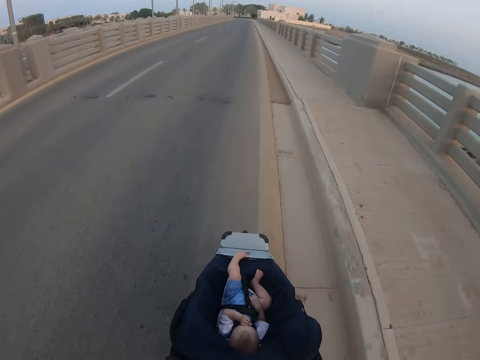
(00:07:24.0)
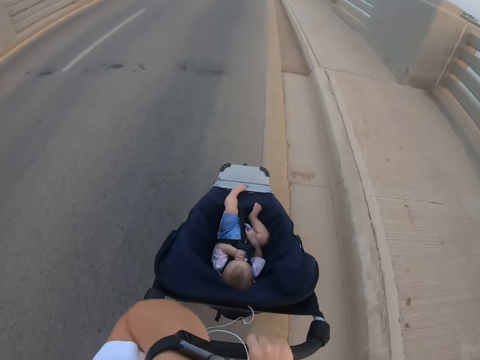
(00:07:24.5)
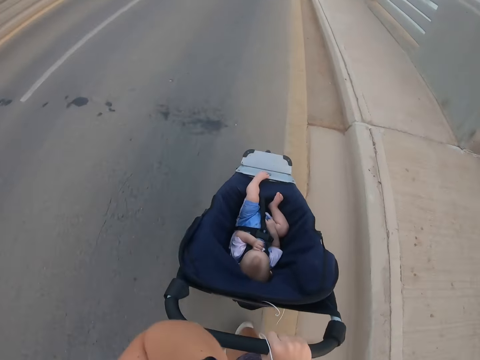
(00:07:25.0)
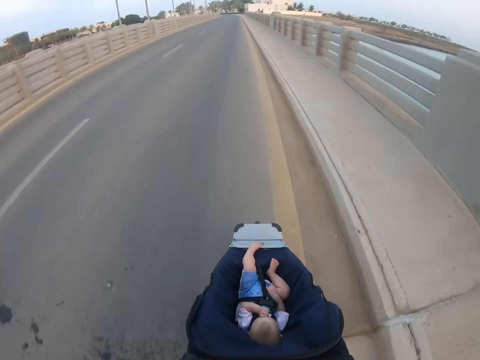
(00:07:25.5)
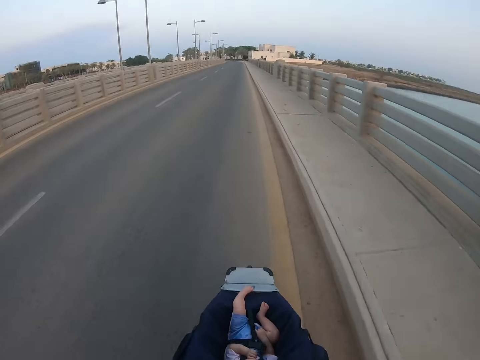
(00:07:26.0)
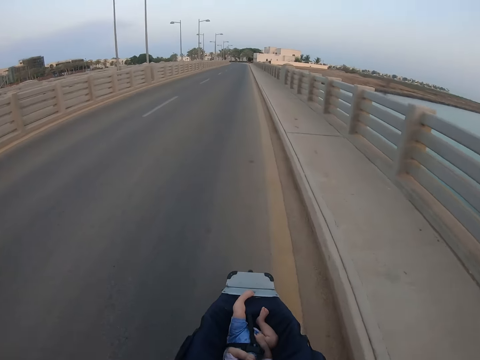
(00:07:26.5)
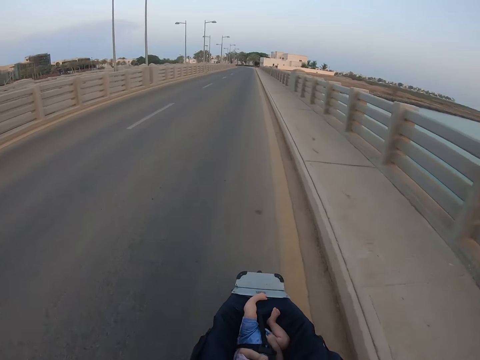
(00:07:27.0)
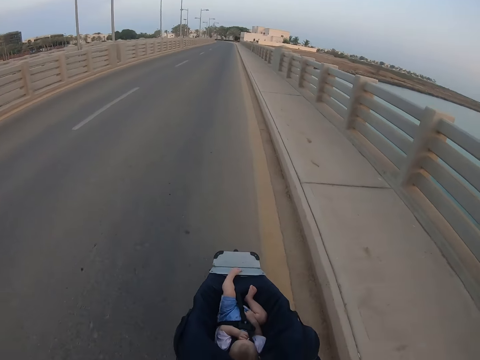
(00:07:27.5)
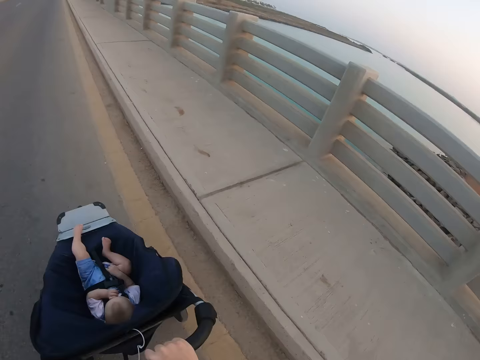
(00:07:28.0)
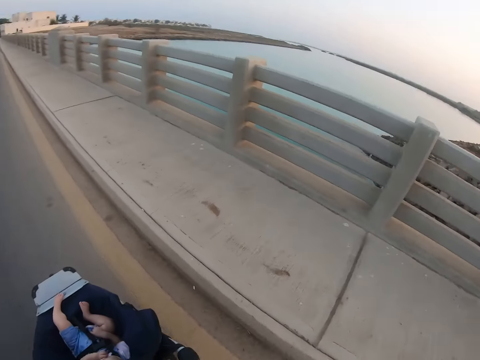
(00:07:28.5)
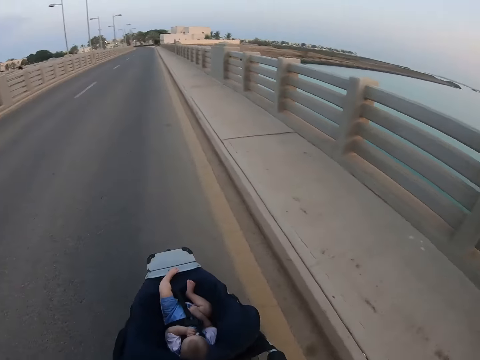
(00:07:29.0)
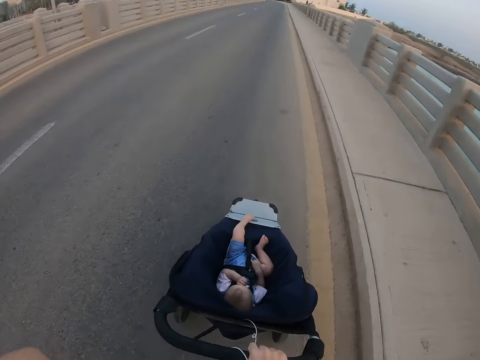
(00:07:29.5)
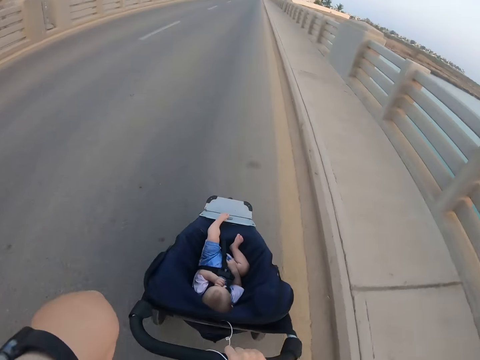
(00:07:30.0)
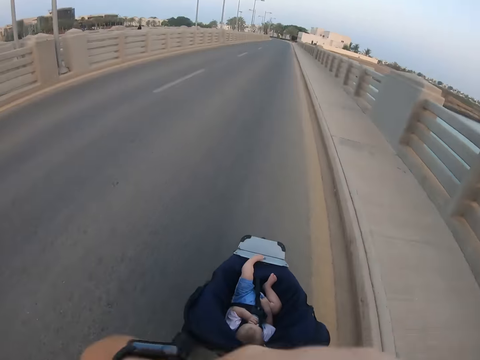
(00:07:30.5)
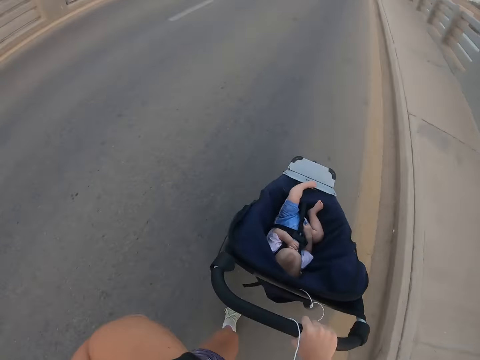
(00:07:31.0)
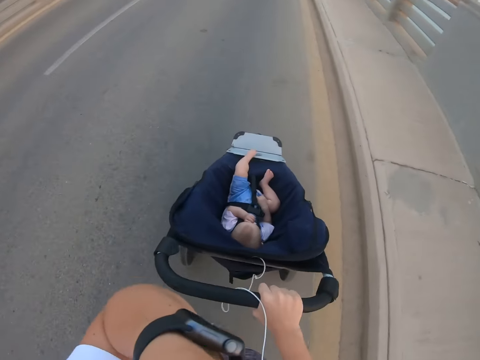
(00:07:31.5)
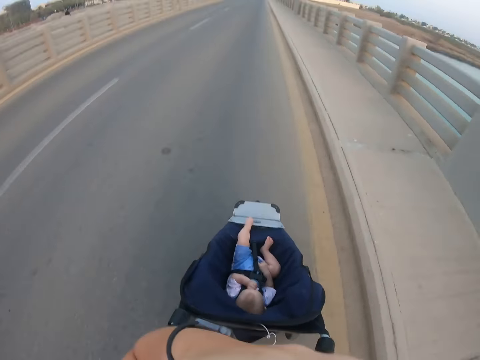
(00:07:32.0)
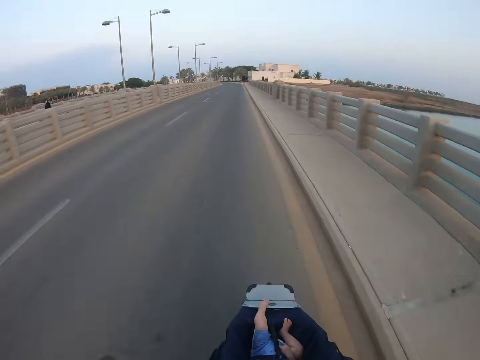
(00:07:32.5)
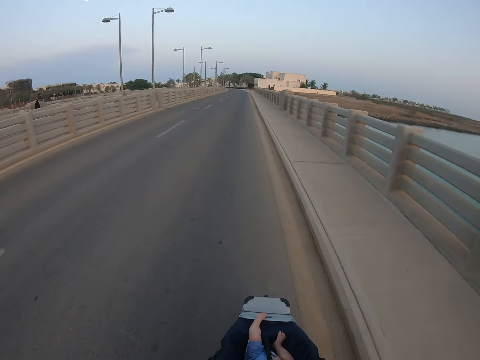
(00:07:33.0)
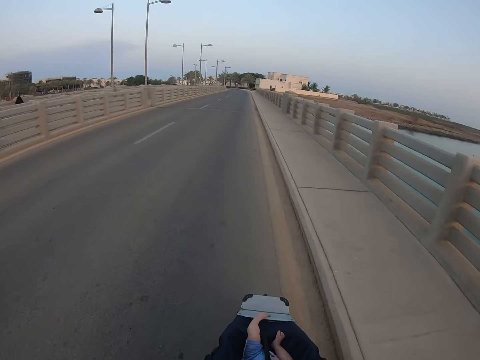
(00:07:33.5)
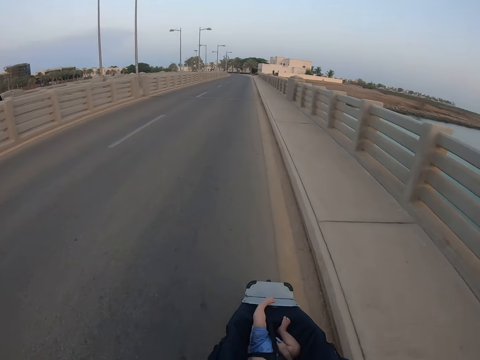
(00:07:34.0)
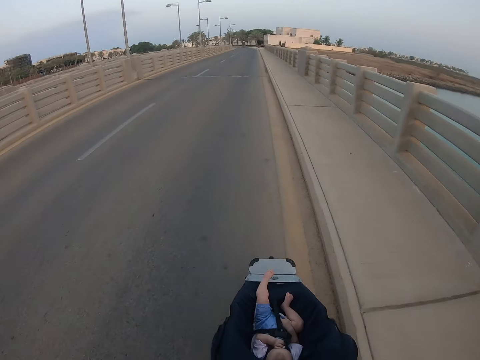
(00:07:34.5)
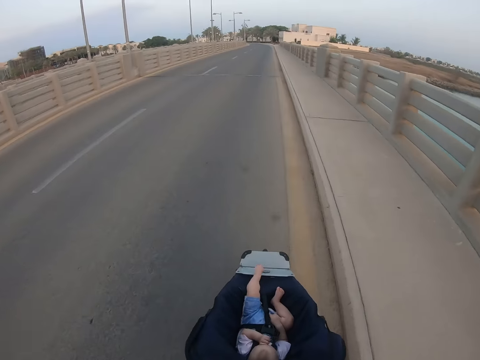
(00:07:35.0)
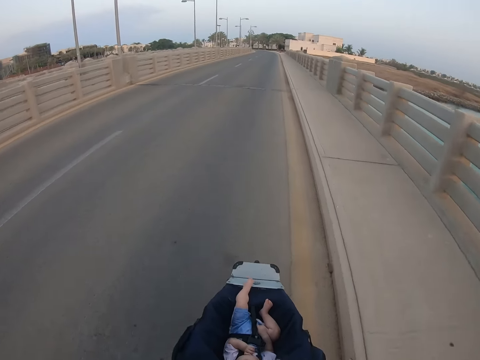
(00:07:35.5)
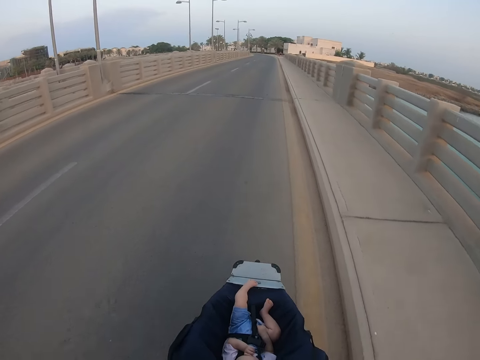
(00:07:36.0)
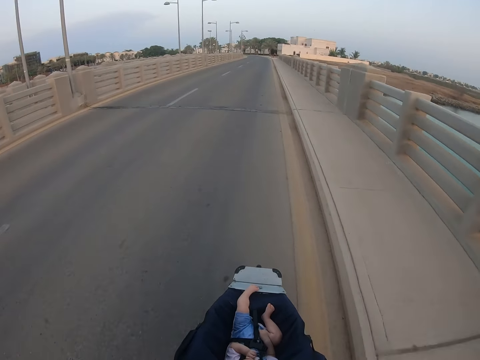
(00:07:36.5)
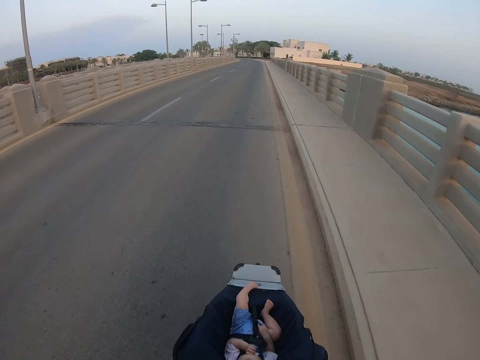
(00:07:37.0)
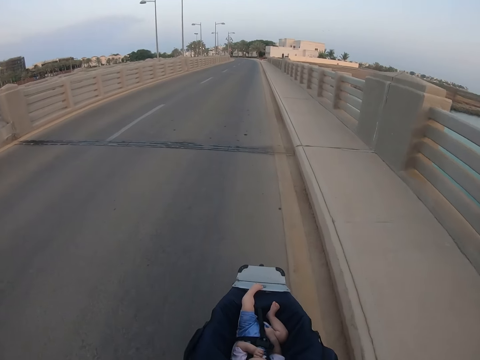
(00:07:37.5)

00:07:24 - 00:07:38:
The camera wearer stares at the baby. They push the baby stroller. They look around. They stare at the baby. They touch themselves. They push the baby stroller.

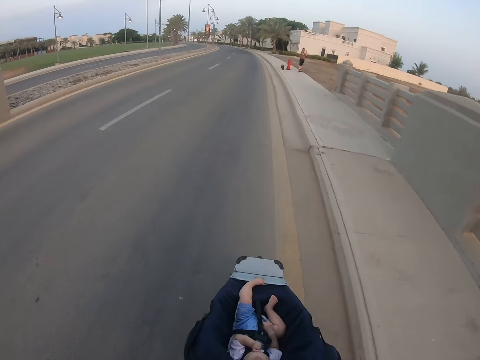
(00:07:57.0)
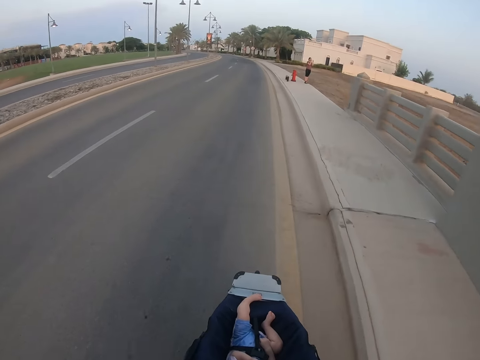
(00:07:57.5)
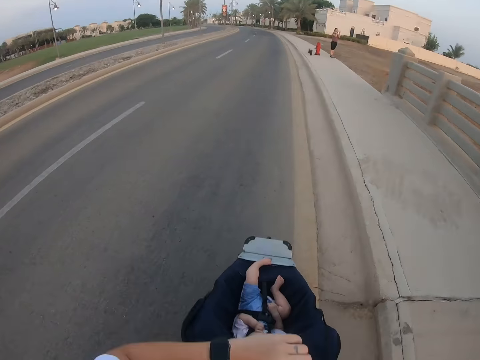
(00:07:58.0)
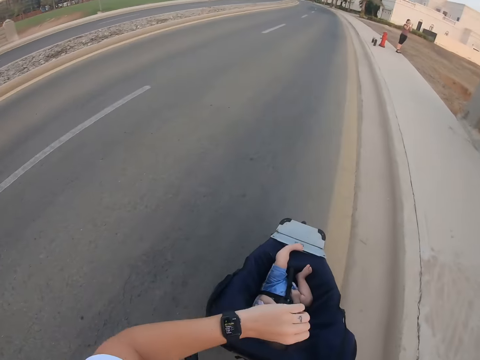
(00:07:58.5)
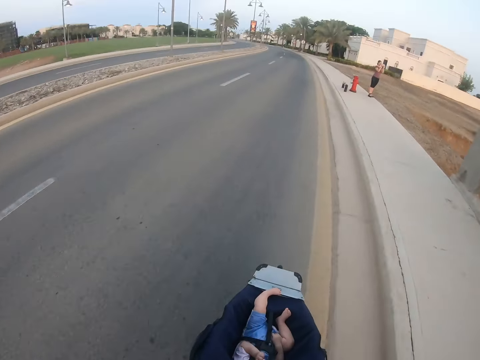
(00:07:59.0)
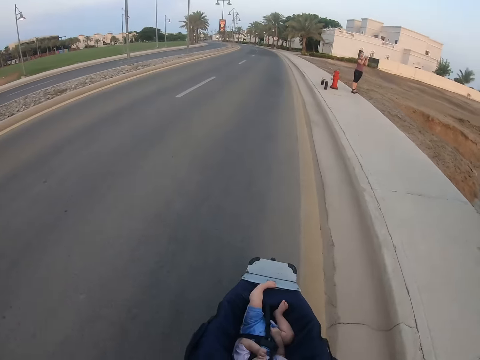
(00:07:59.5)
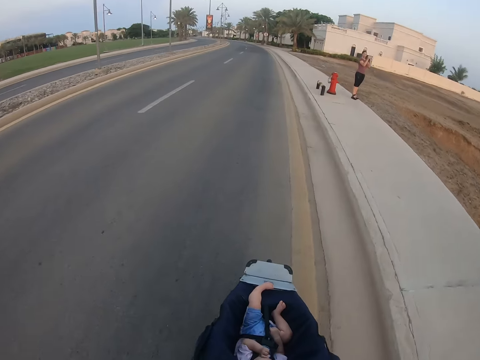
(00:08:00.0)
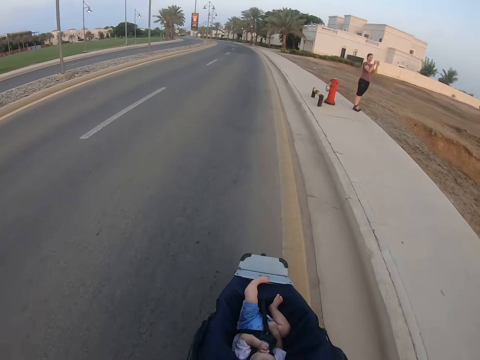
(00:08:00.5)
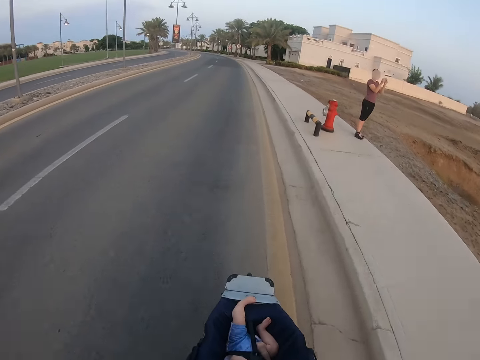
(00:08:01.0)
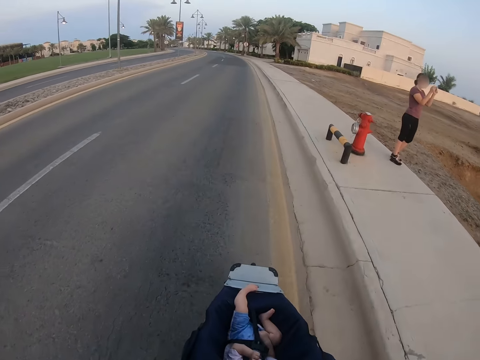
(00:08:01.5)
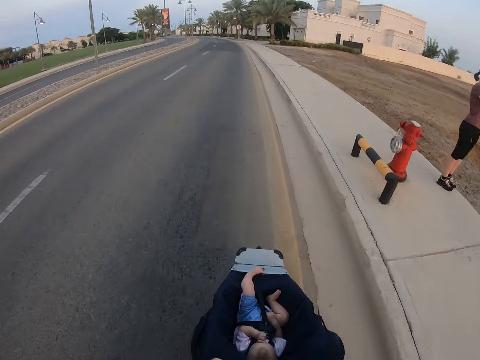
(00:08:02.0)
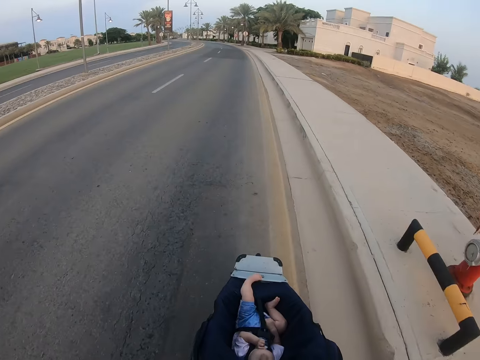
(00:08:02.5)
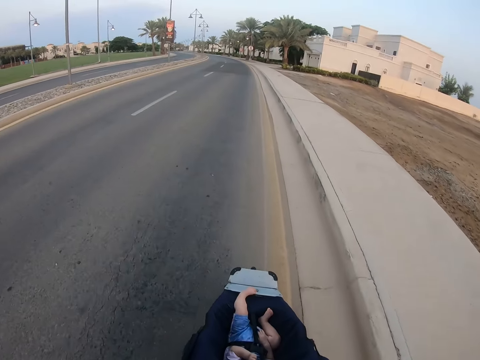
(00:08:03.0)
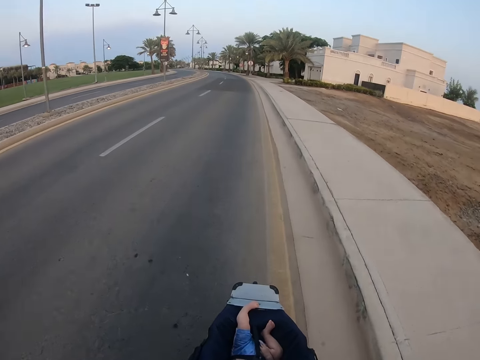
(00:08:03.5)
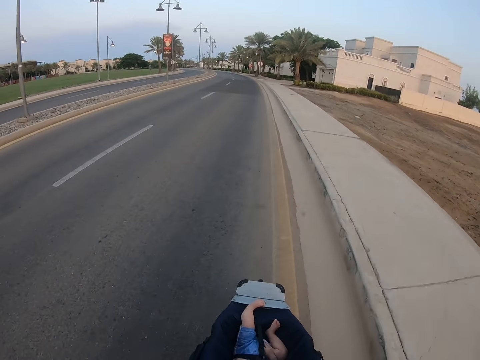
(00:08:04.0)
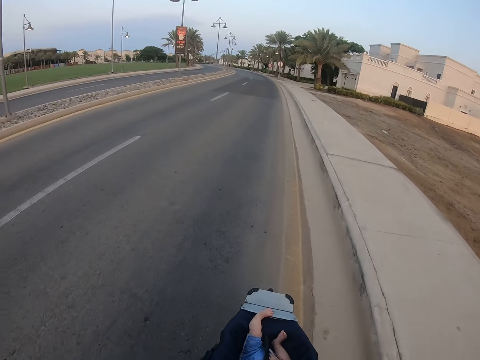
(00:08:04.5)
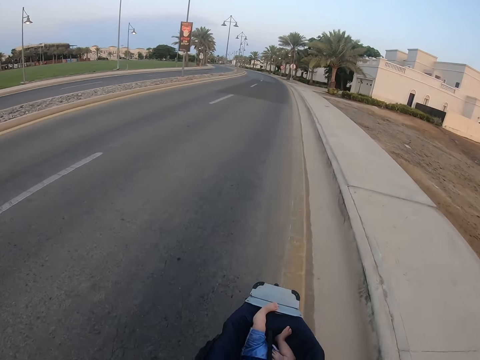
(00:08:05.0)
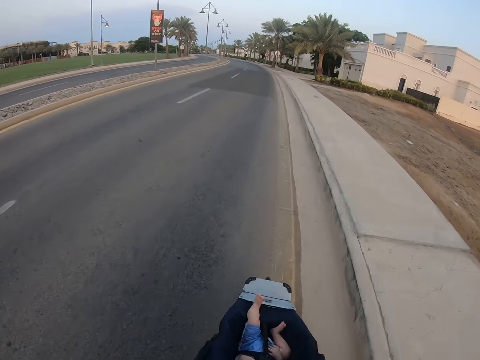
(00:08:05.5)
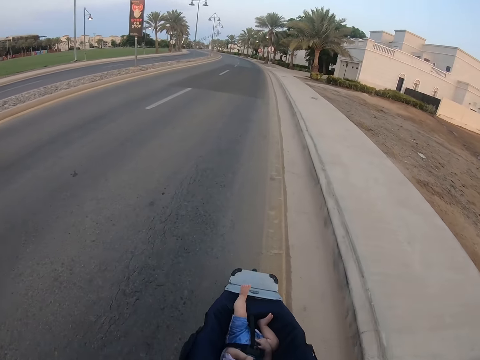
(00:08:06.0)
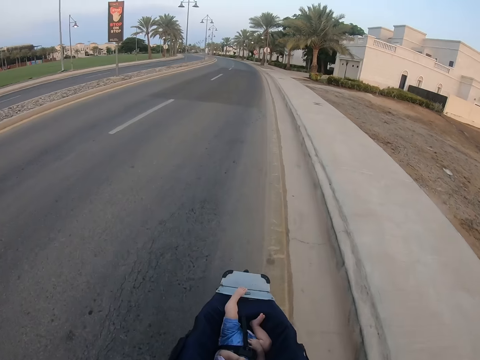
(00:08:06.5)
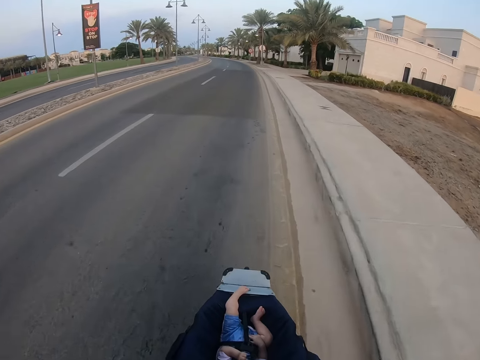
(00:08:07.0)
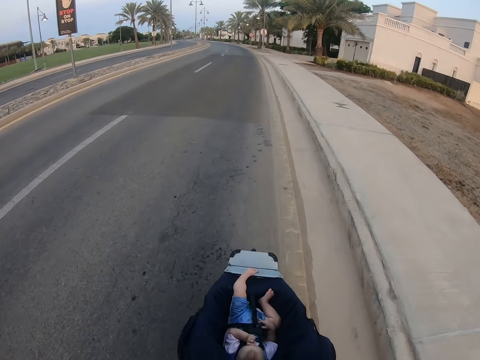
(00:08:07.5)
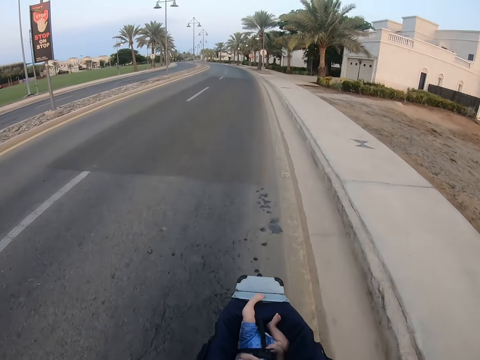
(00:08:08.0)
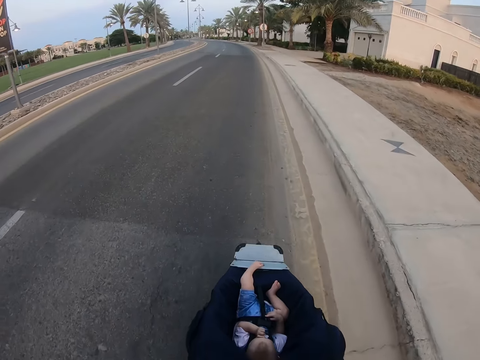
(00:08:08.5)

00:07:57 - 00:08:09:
The camera wearer looks at his watch. They stare at a woman. They walk past the woman. They push the baby stroller.
